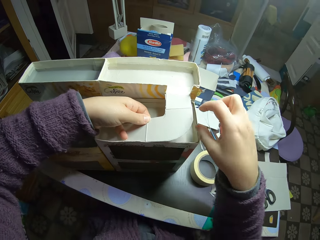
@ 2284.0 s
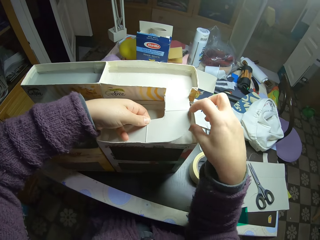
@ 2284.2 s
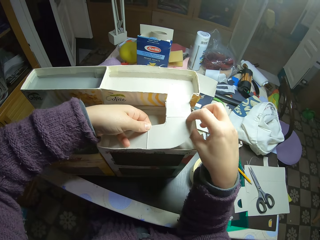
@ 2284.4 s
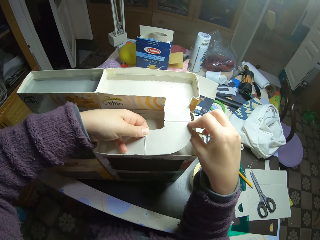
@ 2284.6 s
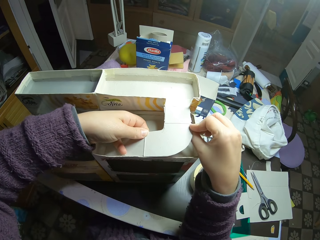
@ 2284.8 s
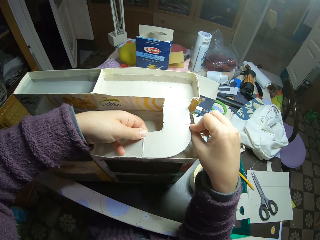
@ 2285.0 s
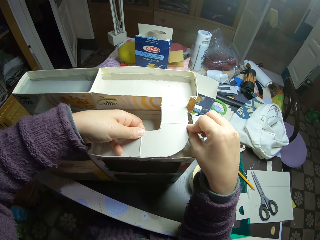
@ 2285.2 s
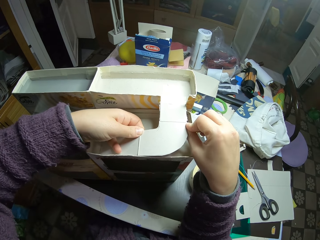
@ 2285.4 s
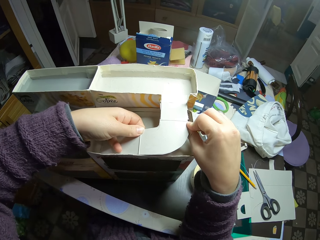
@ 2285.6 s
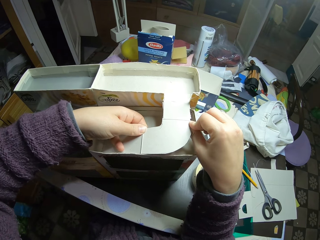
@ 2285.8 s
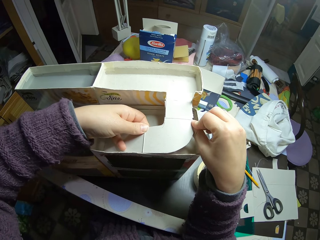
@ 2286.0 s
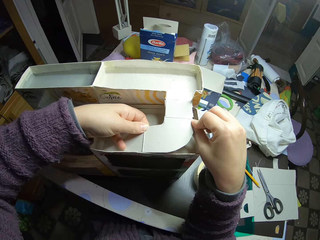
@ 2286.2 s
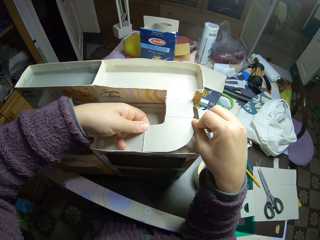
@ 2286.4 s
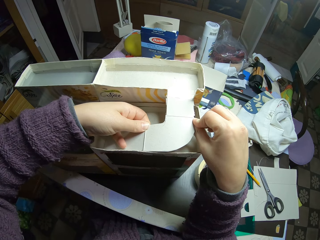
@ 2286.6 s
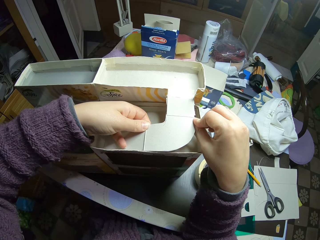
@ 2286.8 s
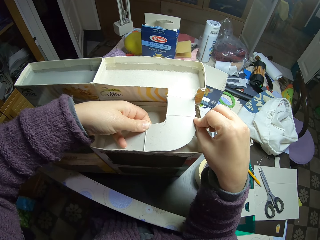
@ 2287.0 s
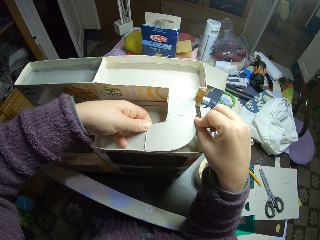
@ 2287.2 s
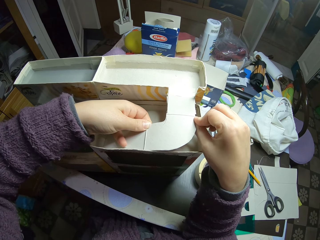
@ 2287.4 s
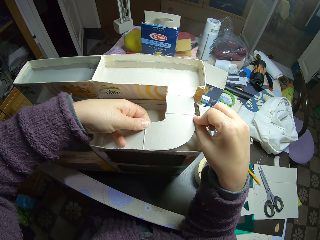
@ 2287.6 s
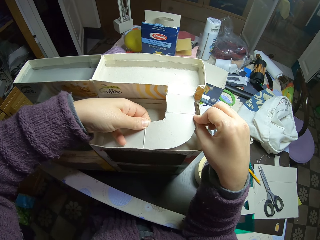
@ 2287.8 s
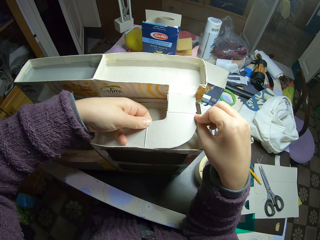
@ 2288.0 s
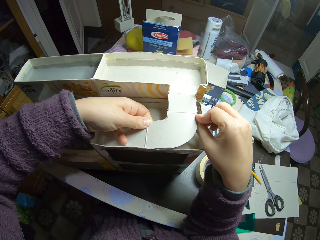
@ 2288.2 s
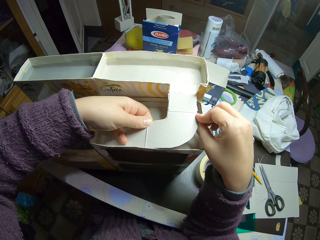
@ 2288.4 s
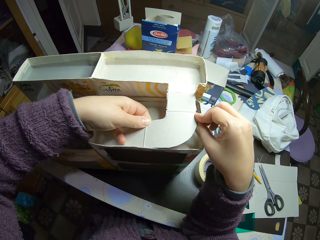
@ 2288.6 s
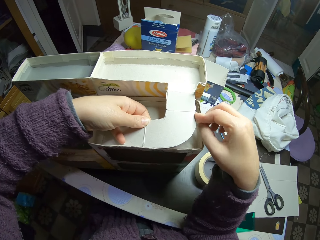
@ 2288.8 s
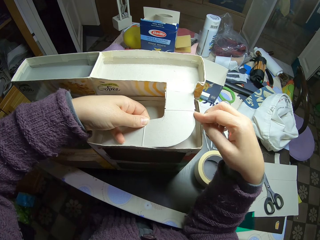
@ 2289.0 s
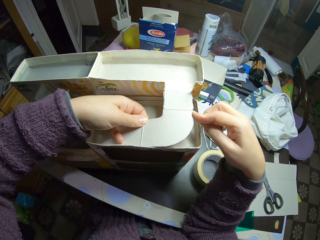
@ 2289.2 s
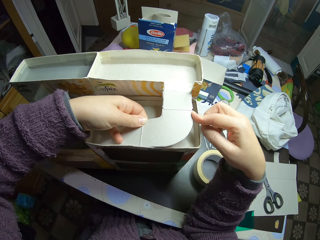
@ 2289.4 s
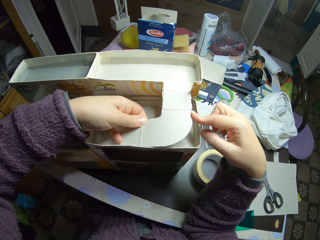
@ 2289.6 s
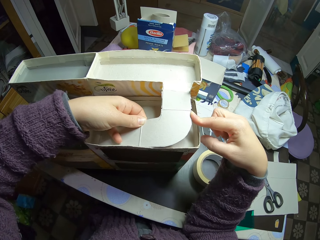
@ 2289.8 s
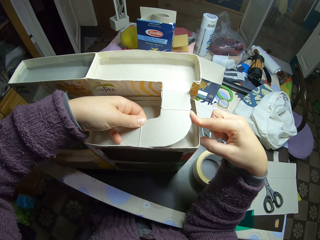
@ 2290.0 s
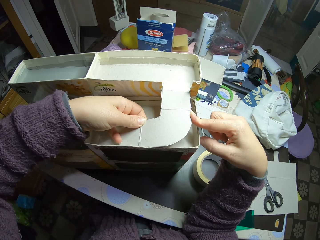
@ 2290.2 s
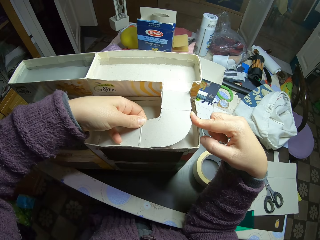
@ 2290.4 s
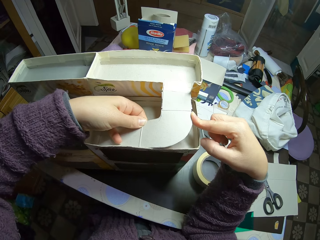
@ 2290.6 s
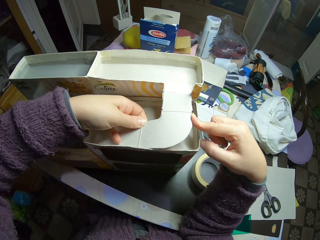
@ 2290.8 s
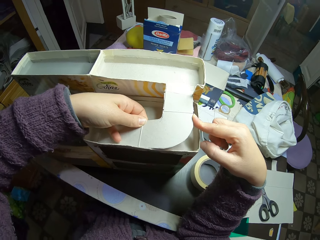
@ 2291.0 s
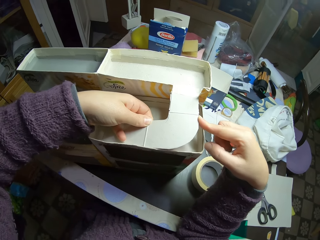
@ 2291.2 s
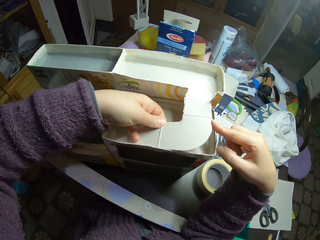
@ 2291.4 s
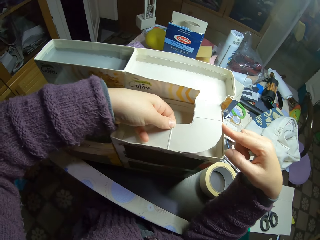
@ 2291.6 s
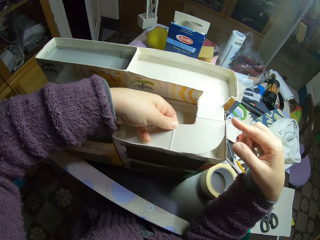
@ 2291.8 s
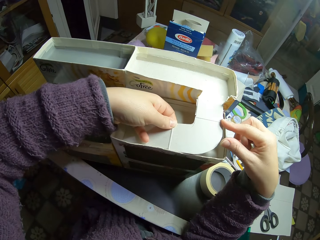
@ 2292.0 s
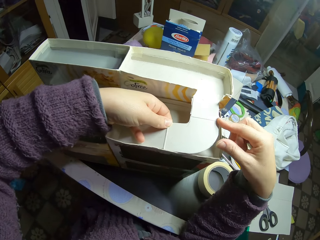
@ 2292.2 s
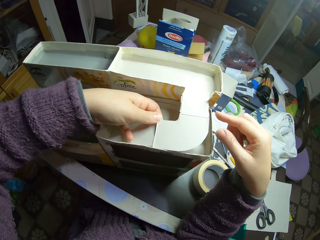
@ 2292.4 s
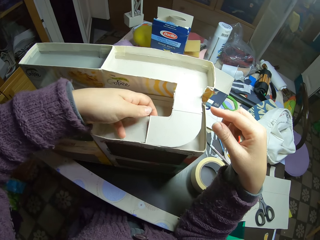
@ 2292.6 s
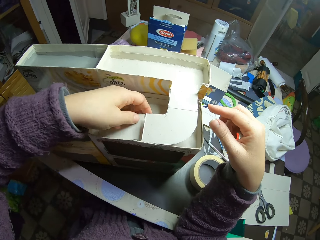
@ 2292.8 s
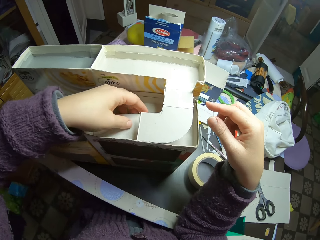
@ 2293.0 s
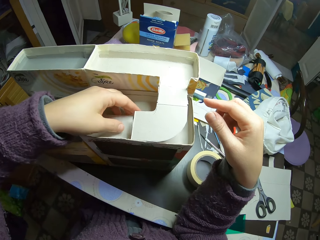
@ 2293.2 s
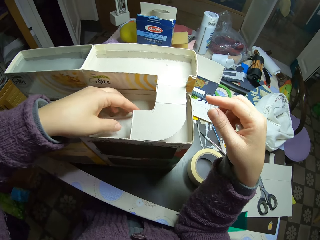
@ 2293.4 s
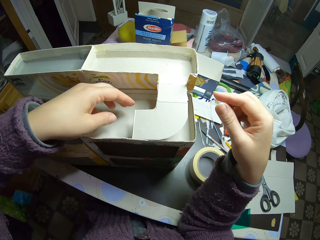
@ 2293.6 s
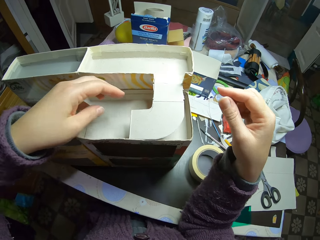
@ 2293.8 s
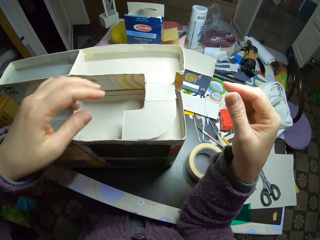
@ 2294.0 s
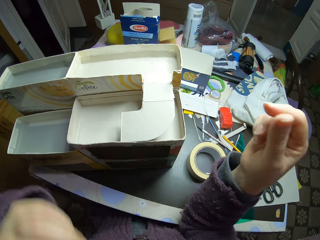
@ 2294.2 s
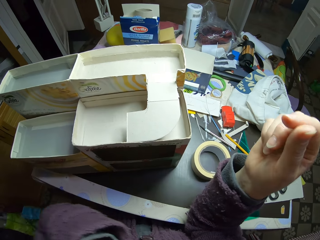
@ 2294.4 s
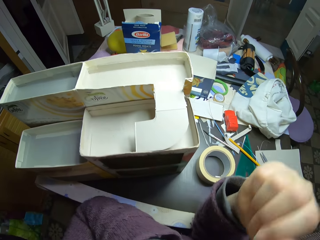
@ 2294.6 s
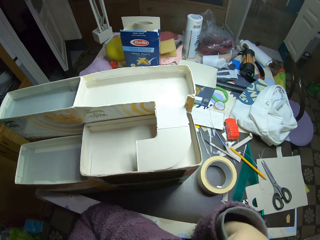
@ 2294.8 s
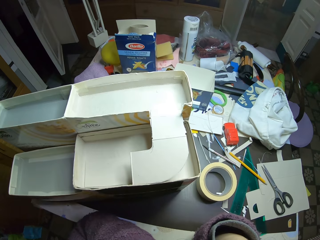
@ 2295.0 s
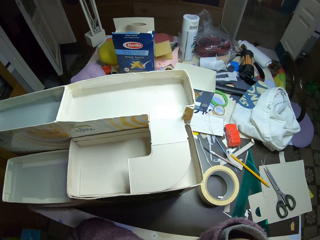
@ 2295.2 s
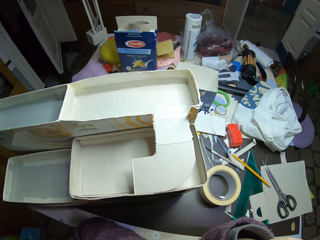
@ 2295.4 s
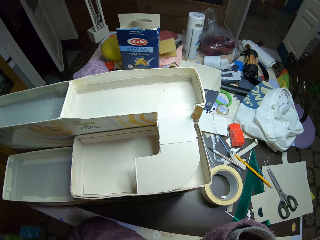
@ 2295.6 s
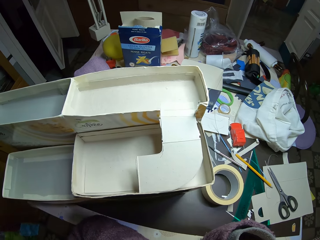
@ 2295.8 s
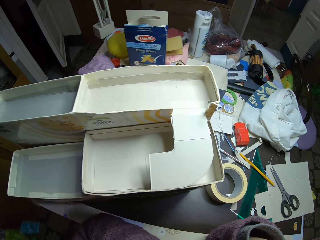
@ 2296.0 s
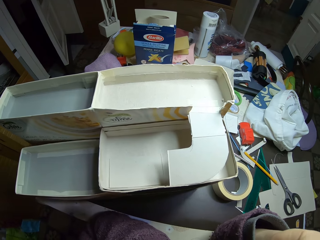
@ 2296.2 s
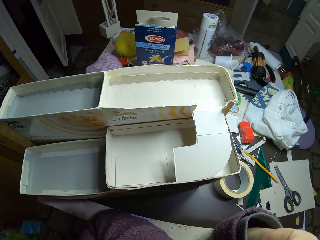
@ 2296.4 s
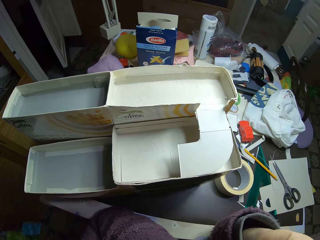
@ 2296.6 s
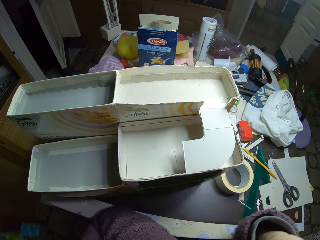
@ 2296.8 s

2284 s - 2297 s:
The camera wearer stares at the paperboard craft. They remove the paperboard piece. They stop touching the paper and the carton mould. They stare at the paperboard craft.

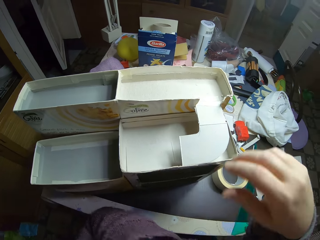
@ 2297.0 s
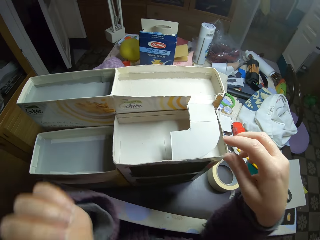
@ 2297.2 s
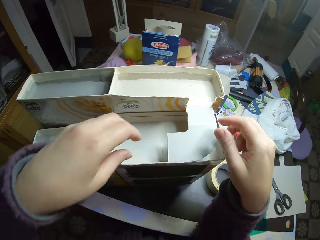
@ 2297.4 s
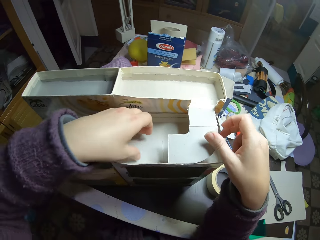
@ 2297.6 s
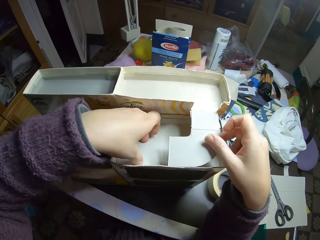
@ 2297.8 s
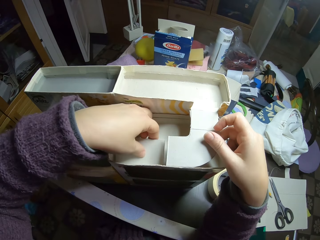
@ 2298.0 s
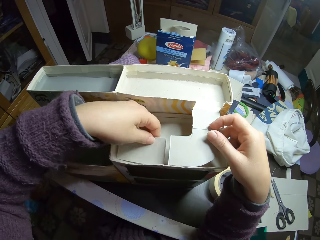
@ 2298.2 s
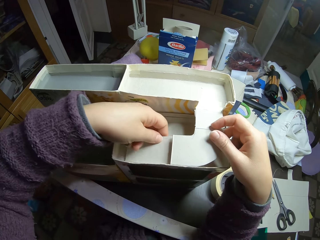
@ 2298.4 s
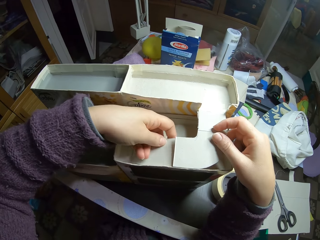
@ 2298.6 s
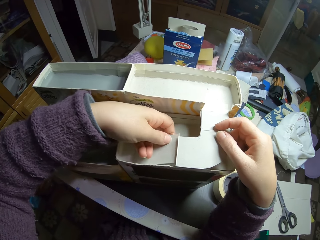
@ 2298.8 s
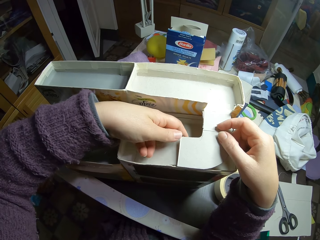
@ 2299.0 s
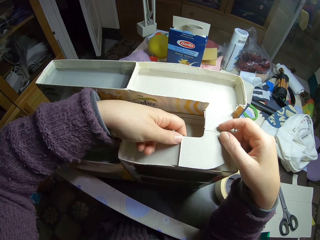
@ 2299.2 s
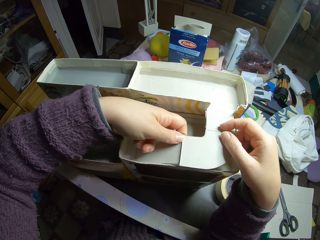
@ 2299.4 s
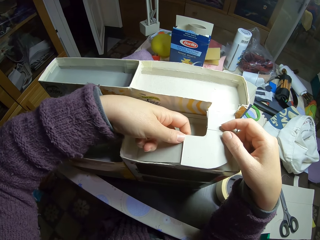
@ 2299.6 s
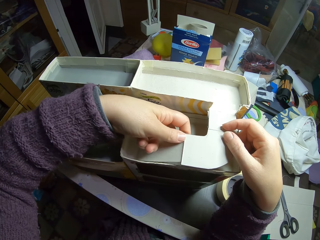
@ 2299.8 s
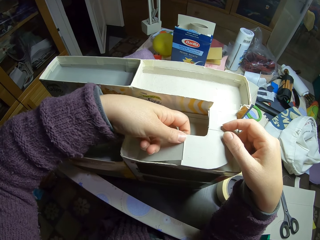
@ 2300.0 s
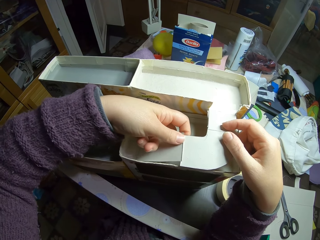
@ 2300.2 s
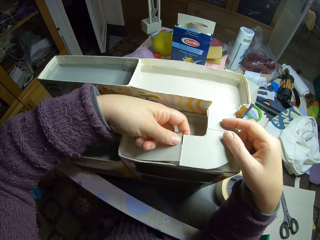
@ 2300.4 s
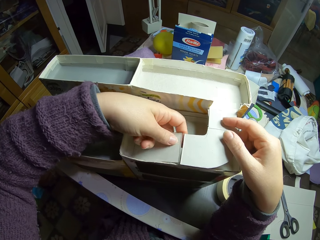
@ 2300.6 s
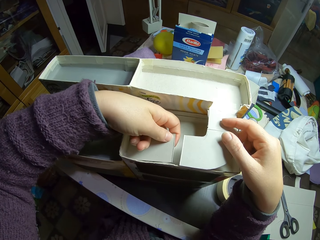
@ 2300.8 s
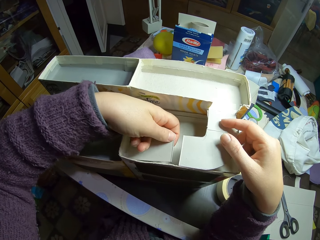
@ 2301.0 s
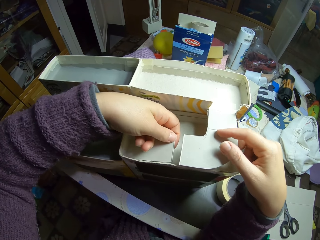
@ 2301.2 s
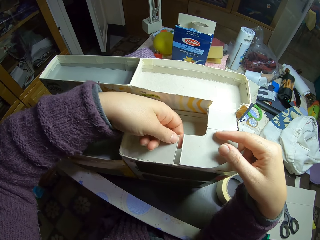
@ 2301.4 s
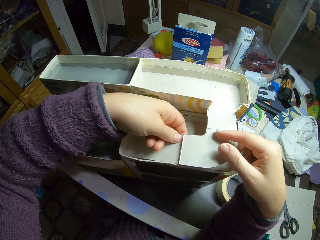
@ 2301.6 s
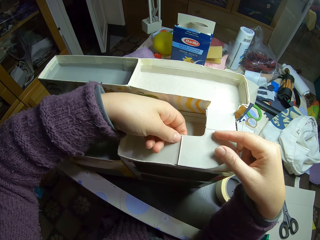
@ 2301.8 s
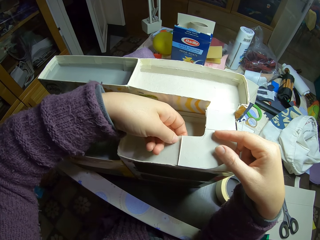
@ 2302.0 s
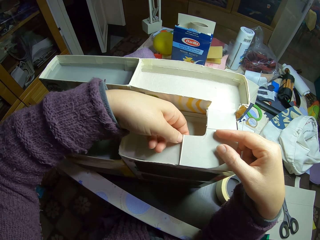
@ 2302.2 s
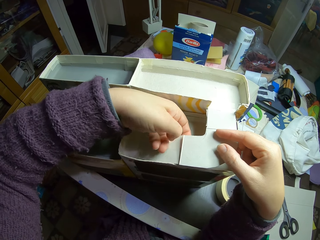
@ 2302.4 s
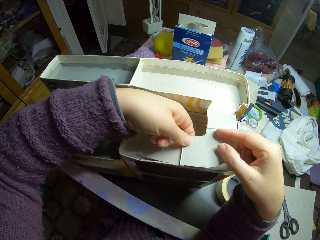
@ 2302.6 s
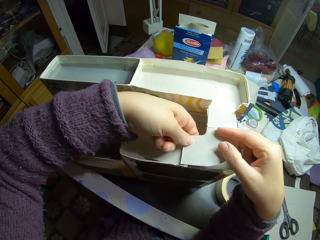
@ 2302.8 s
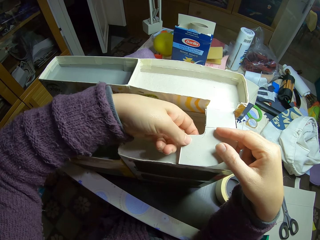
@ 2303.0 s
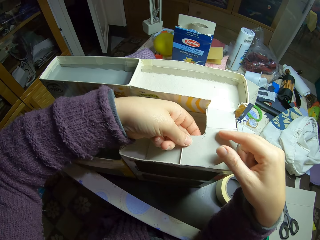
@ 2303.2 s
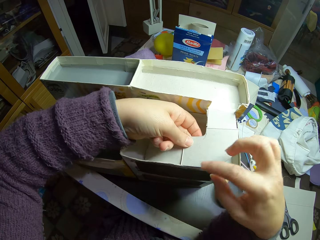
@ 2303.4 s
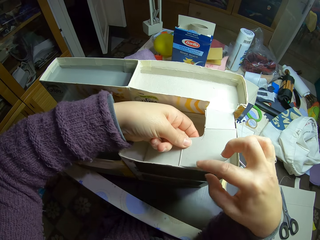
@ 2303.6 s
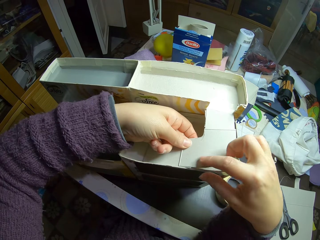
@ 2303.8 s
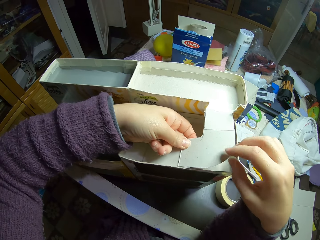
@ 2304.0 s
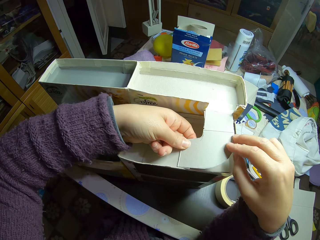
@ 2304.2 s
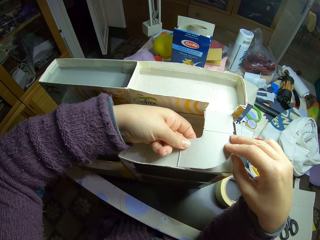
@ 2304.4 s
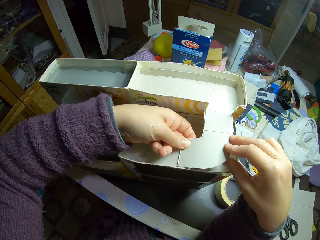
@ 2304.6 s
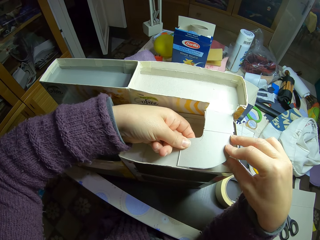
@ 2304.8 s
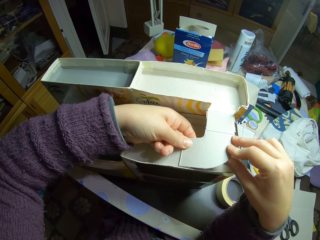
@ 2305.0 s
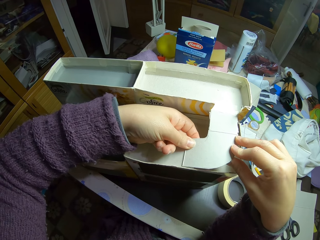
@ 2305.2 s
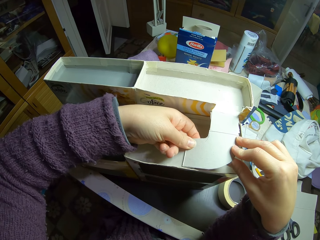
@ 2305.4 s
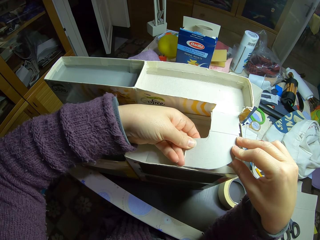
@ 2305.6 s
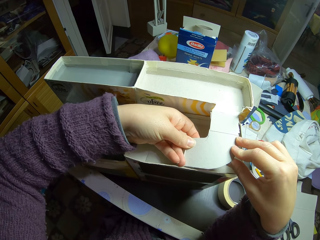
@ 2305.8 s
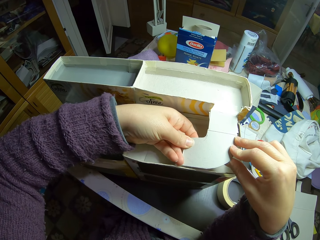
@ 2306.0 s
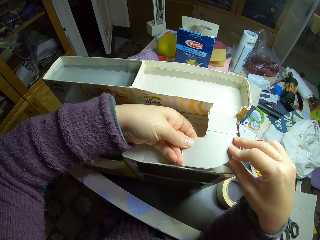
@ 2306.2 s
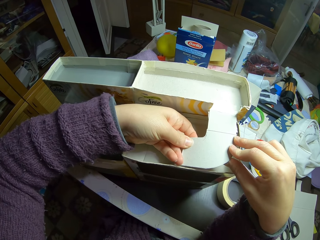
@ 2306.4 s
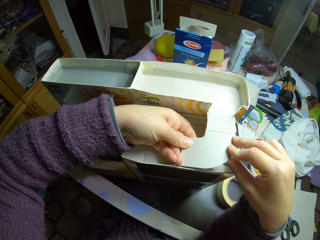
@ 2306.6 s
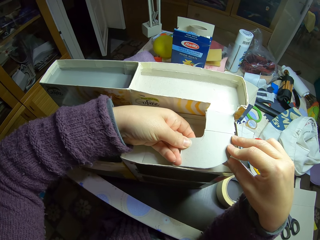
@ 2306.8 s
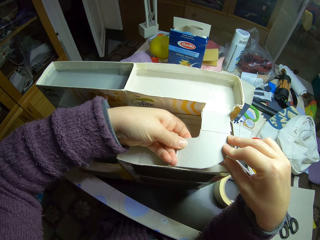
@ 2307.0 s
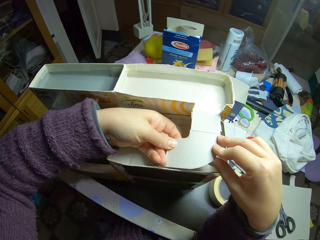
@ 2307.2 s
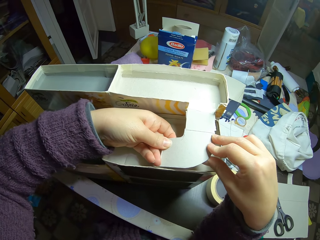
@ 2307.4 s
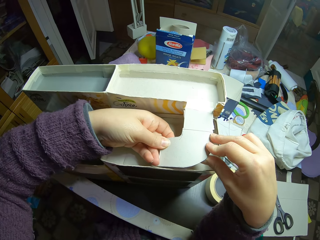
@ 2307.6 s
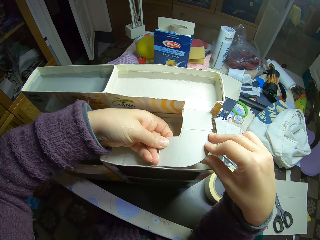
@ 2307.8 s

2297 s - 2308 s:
The camera wearer adjusts the paper or paperboards in the carton mould on the table.
